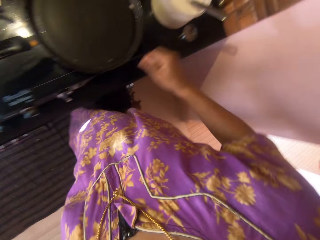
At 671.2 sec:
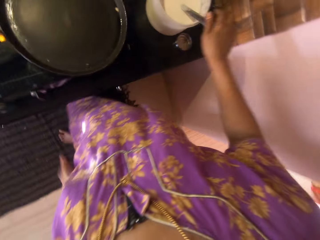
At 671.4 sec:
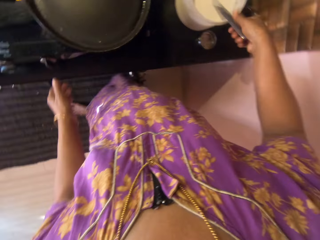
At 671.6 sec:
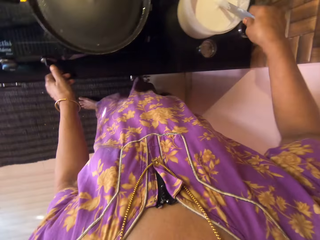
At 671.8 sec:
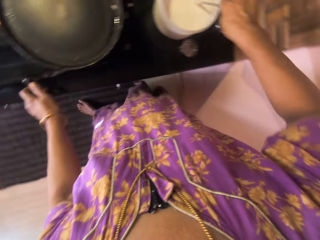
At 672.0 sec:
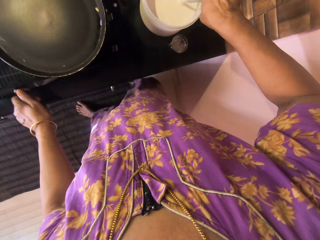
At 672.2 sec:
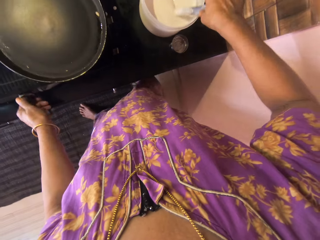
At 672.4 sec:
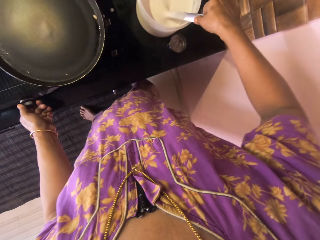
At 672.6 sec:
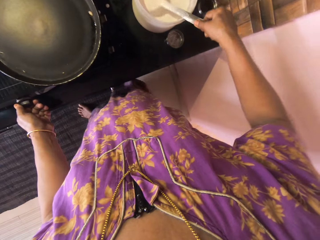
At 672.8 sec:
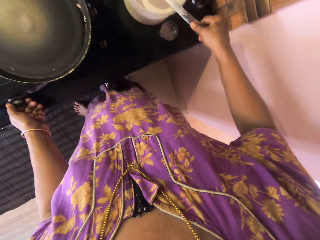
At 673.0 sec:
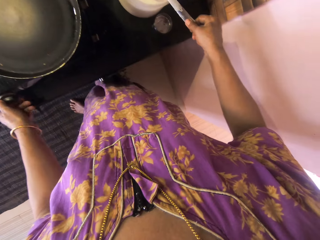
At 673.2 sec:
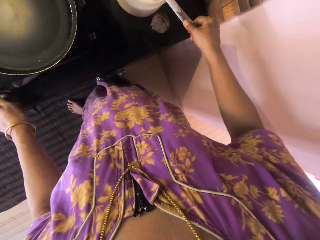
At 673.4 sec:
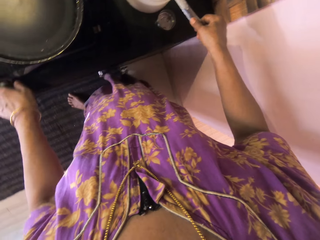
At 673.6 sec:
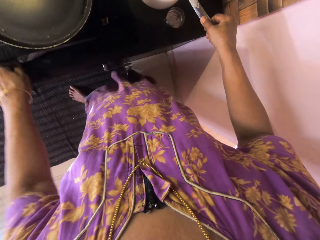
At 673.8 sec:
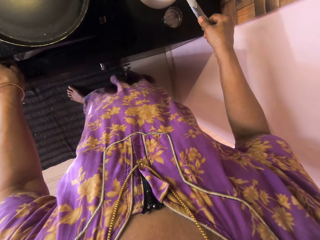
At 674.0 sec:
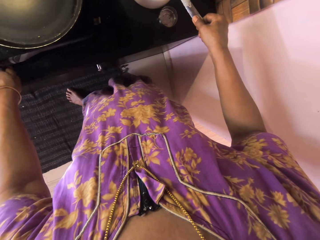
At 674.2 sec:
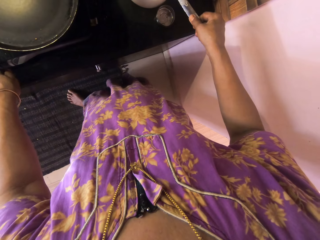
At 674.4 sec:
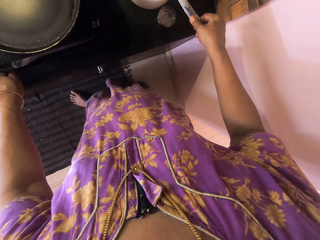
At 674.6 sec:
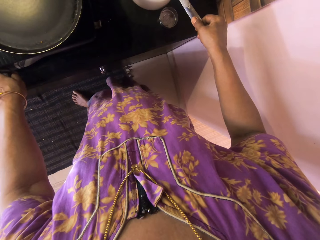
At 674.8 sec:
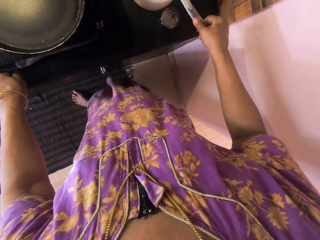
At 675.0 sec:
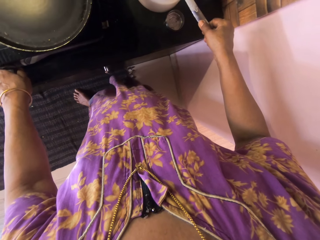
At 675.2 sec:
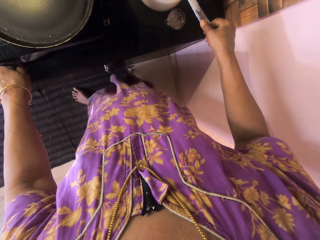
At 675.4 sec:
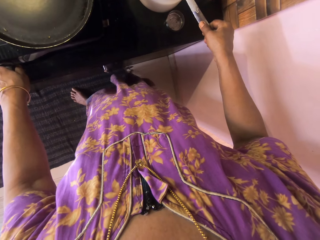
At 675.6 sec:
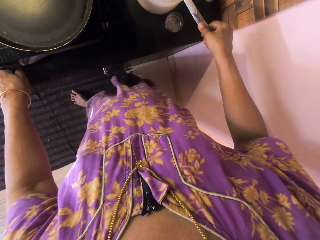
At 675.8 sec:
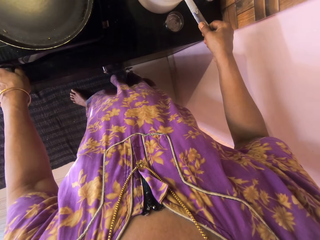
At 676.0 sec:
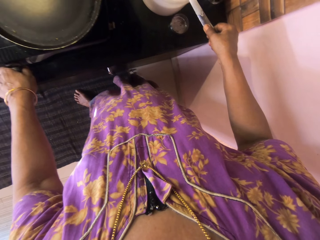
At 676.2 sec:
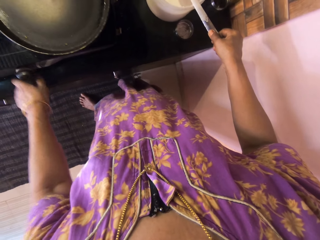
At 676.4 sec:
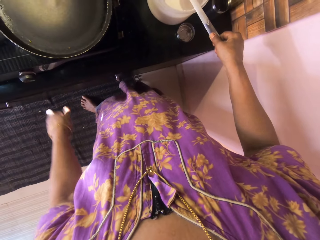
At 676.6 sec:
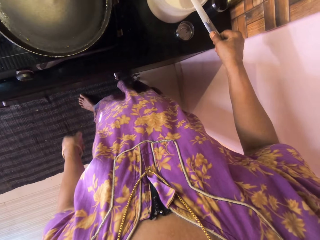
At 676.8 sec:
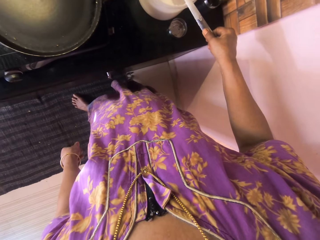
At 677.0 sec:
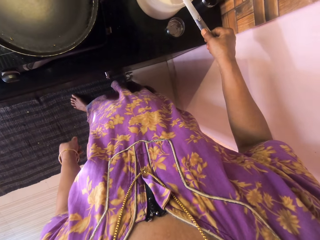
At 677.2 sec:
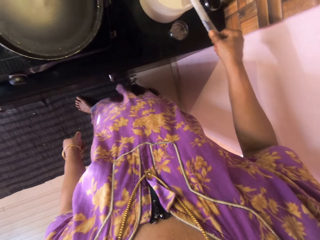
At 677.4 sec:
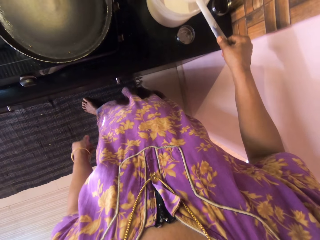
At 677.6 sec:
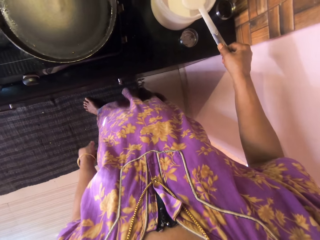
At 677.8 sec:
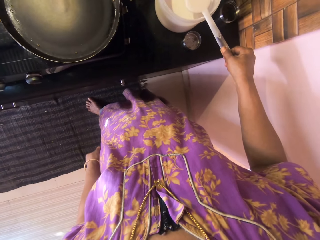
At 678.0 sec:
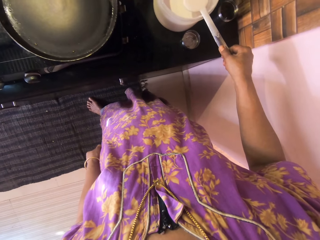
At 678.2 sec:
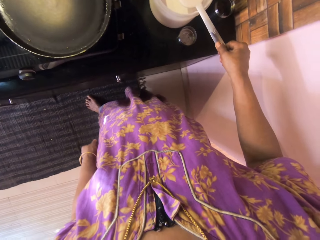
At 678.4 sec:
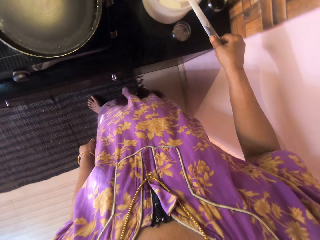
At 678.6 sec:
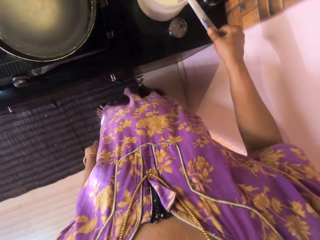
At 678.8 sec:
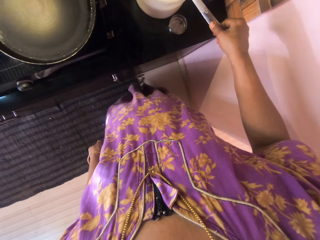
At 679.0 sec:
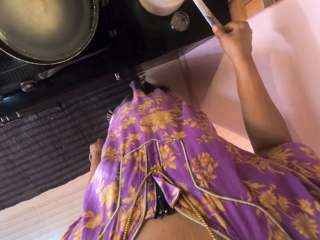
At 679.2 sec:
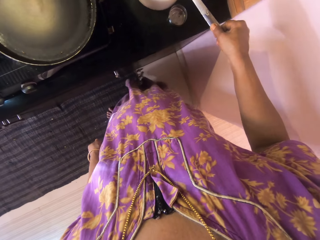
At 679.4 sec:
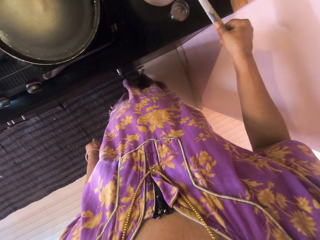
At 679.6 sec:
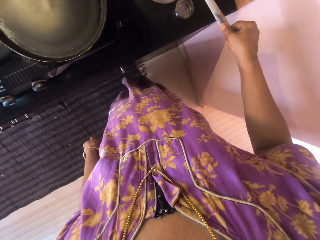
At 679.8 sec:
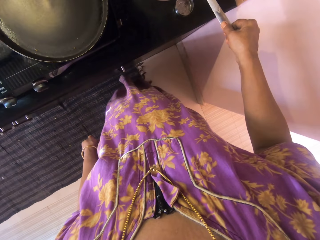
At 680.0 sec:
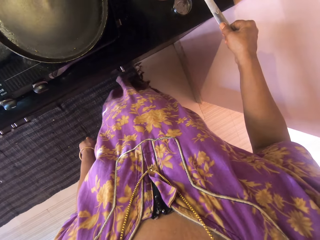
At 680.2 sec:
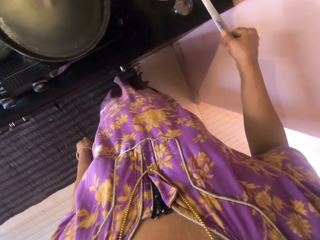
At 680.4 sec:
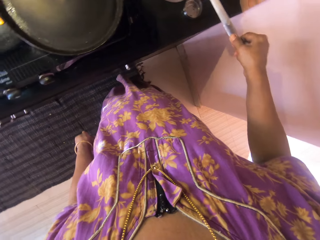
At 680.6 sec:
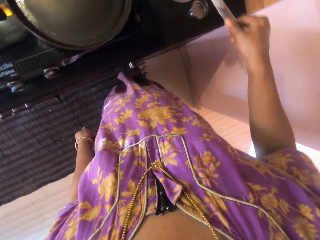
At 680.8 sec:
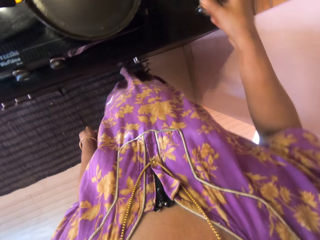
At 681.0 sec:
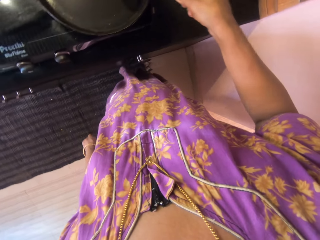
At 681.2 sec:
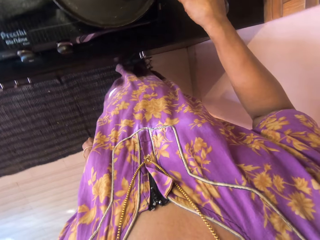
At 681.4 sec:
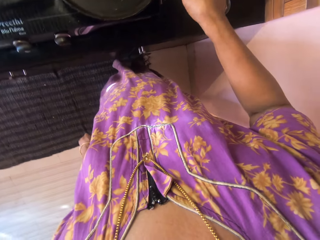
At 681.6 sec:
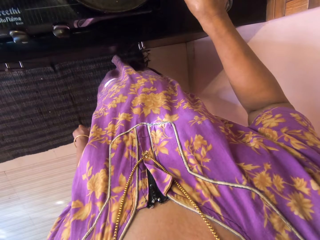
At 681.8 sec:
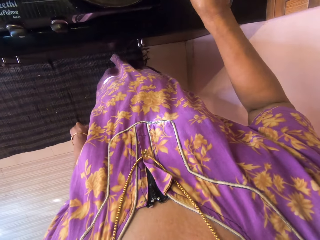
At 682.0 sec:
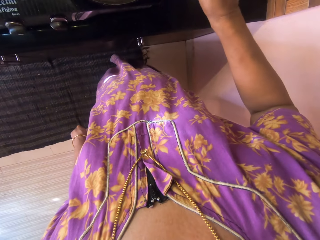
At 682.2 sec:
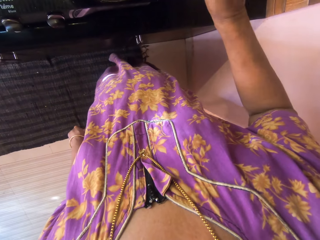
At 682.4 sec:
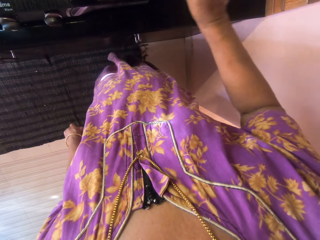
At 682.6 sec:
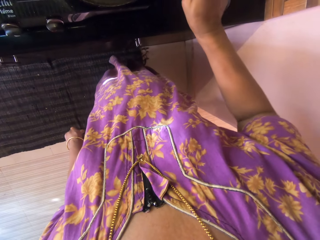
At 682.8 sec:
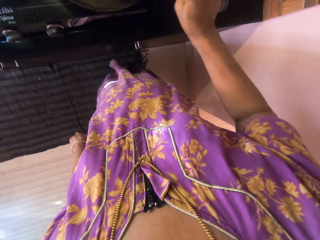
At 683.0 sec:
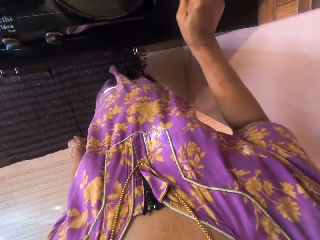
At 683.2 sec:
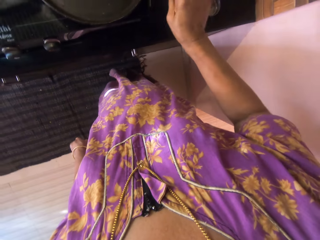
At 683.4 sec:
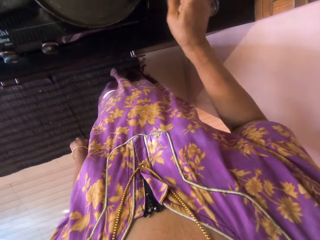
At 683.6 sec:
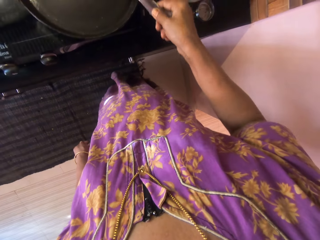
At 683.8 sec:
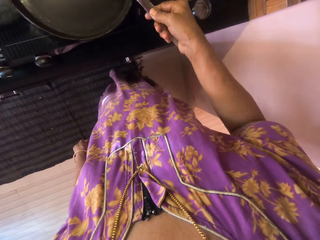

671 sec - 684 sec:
The camera wearer scoops a portion of the pancake batter in the plate with a spoon in her right hand. She pours a portion of the pancake batter into the pan.

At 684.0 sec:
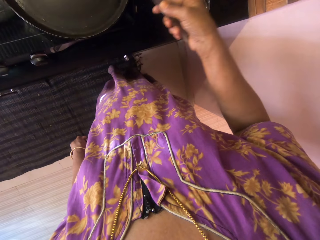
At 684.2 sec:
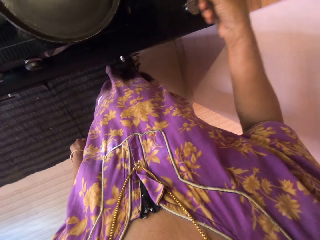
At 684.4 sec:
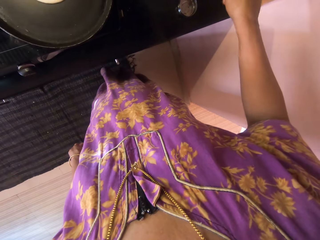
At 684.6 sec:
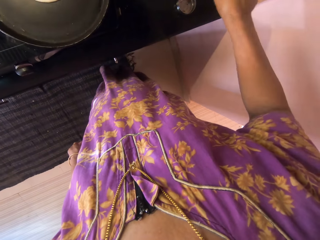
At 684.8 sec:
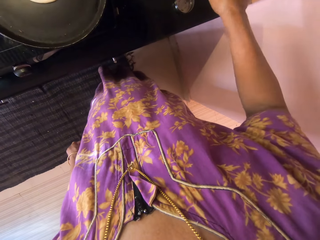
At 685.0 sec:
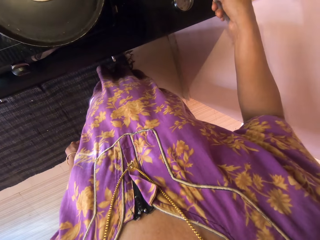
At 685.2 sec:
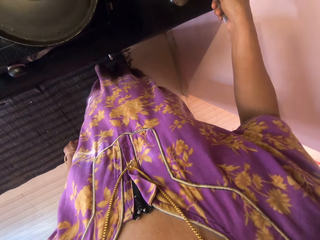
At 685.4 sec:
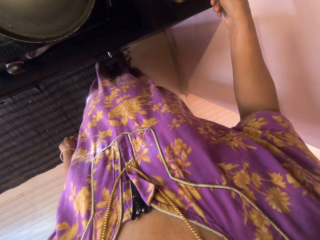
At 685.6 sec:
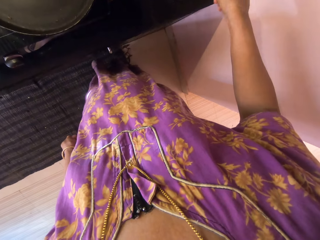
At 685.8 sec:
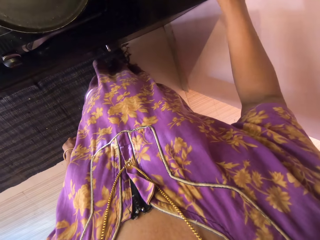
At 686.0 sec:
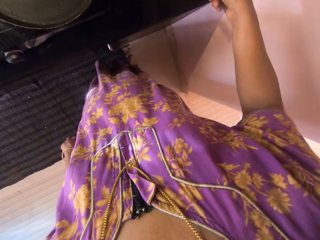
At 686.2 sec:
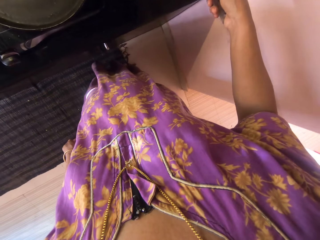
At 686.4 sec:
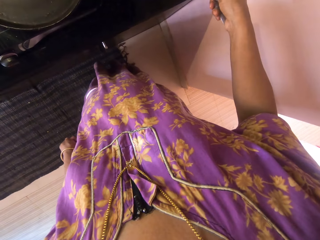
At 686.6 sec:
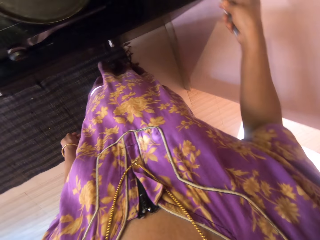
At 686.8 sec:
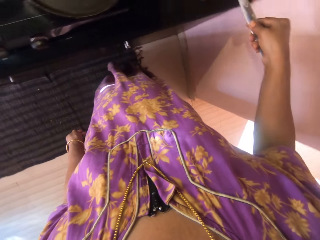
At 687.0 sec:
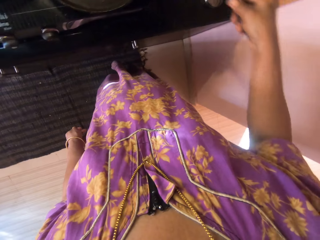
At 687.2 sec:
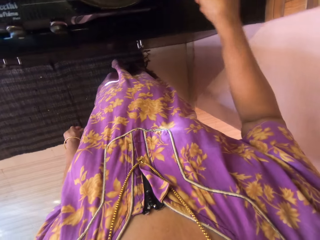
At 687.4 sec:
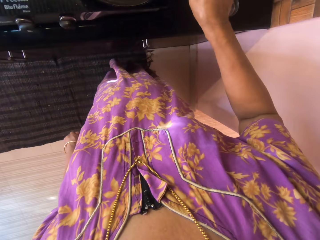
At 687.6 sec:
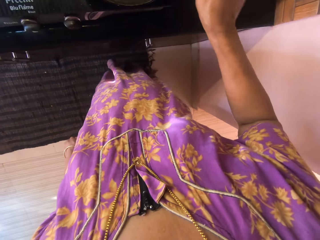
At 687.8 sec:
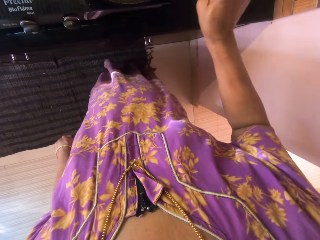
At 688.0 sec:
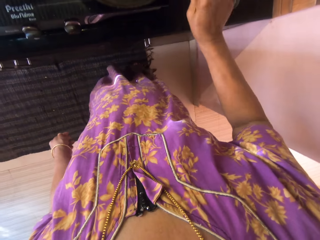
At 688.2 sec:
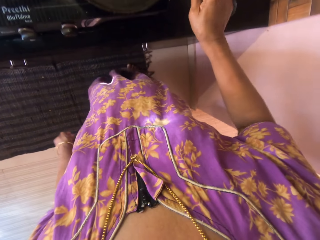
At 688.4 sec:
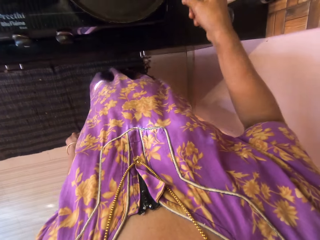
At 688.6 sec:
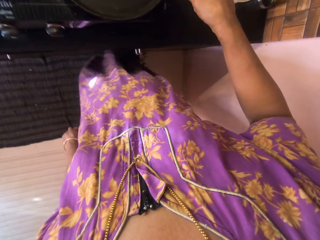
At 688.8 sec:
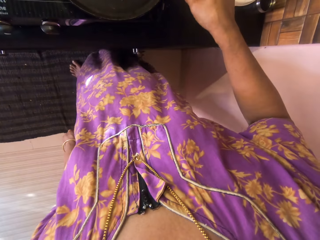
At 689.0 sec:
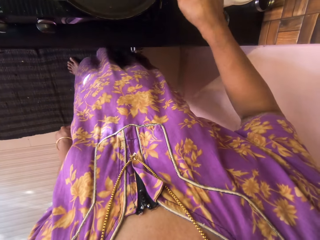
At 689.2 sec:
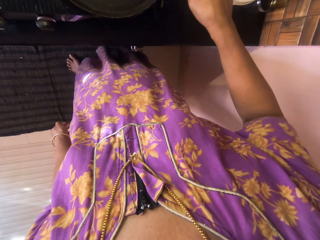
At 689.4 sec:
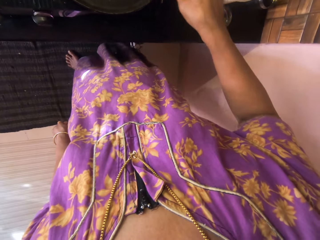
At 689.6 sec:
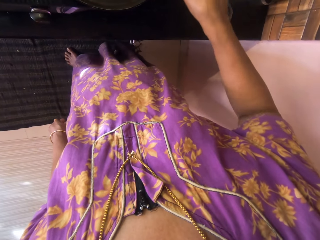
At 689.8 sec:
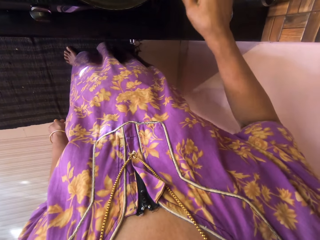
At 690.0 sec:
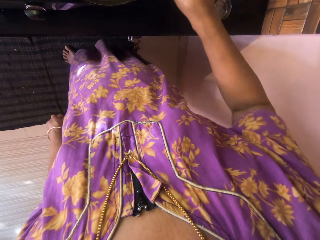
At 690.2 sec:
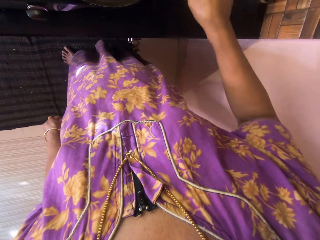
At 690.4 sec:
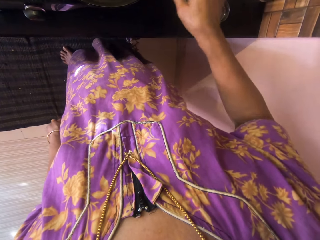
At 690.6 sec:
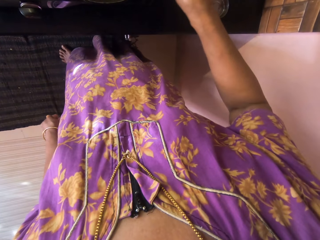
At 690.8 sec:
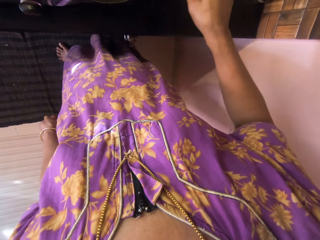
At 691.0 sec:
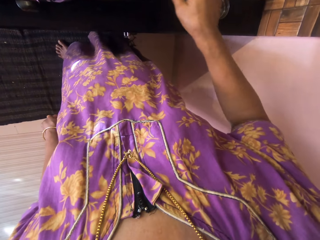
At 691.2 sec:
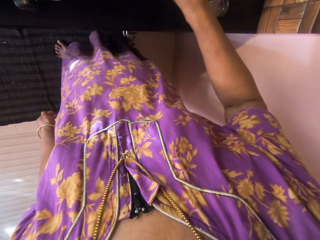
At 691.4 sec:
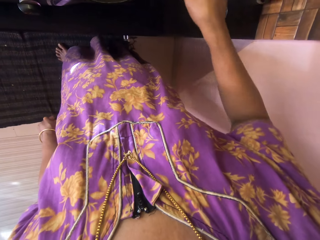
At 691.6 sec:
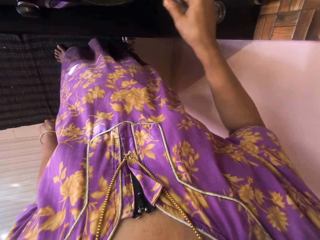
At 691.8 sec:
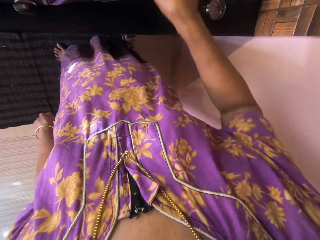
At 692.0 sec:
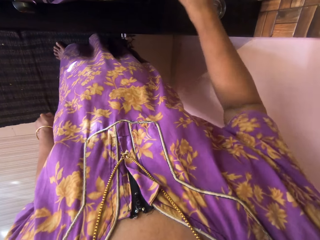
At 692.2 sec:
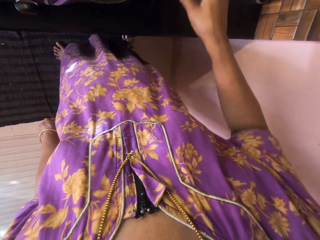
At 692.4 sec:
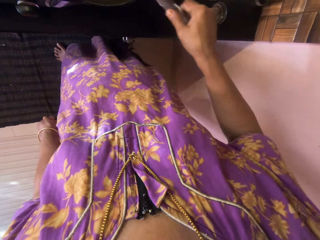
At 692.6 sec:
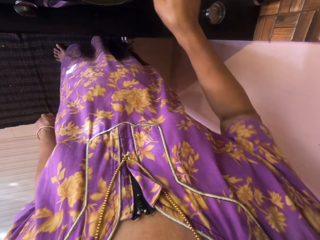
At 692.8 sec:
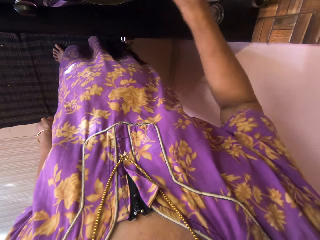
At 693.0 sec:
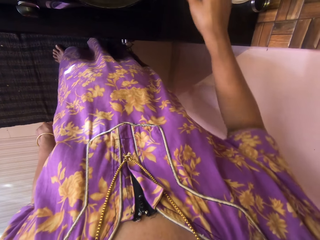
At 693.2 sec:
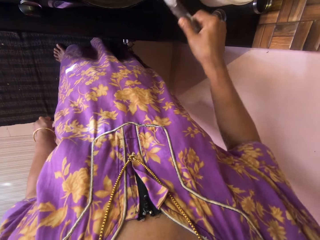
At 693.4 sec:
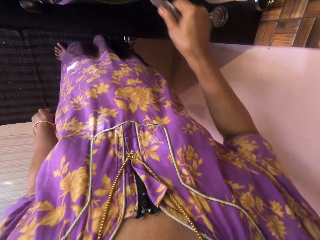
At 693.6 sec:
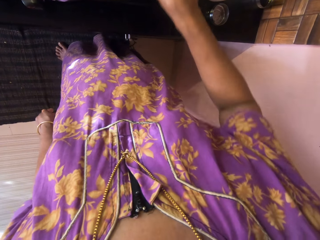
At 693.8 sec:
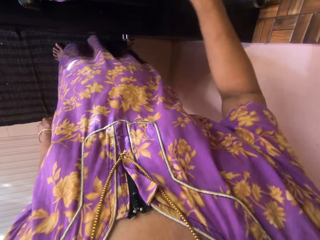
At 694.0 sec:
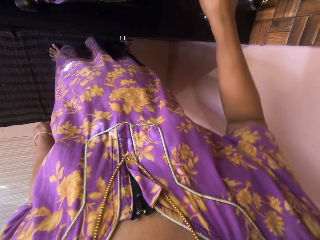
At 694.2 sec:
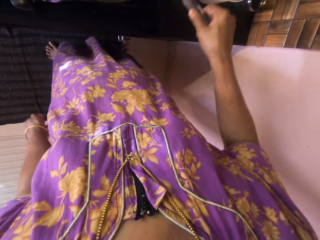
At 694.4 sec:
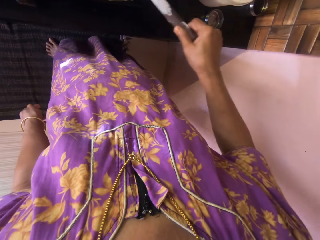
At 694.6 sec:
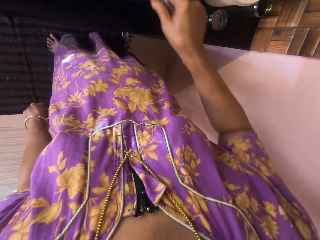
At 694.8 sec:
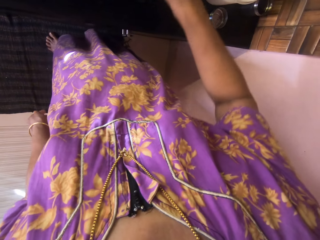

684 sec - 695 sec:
The camera wearer scoops a portion of the pancake batter in the plate with a spoon in her right hand. She pours a piece of the pancake batter into the pan. She spreads paste. She stirs the pancake batter in the pan with the spoon.
